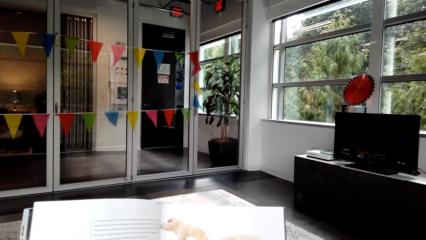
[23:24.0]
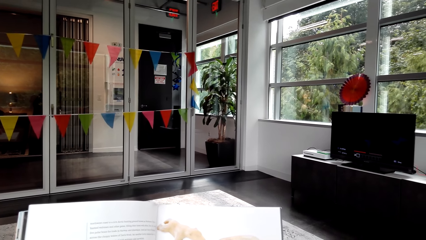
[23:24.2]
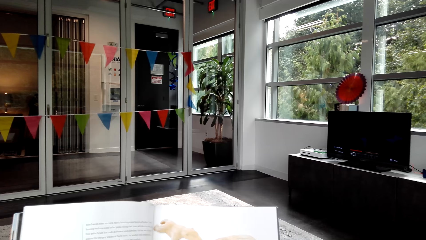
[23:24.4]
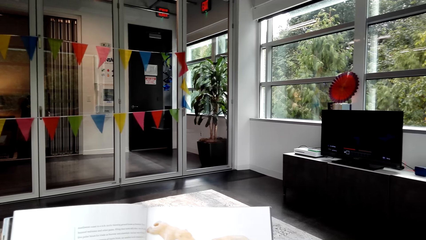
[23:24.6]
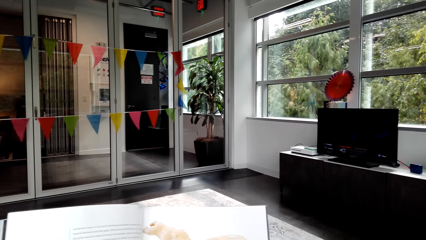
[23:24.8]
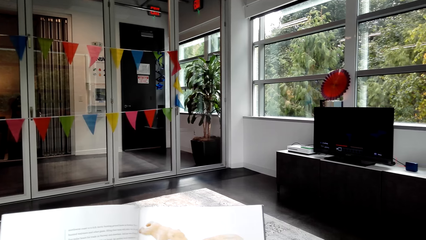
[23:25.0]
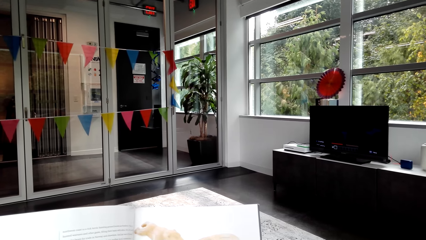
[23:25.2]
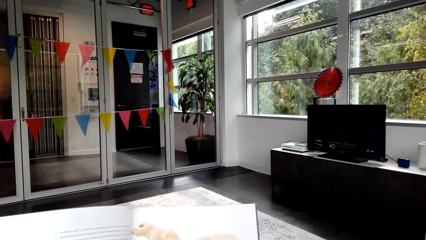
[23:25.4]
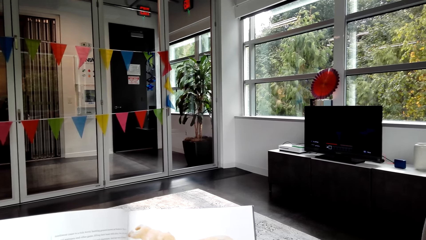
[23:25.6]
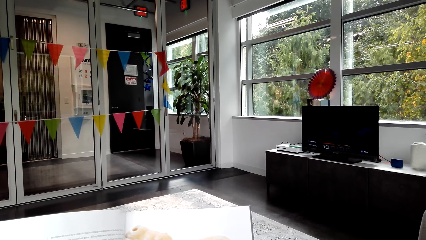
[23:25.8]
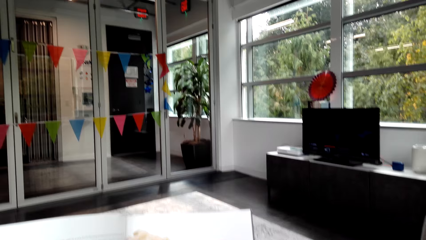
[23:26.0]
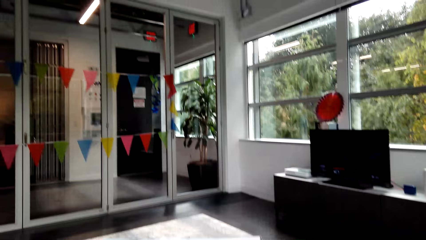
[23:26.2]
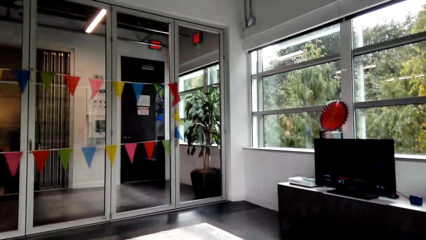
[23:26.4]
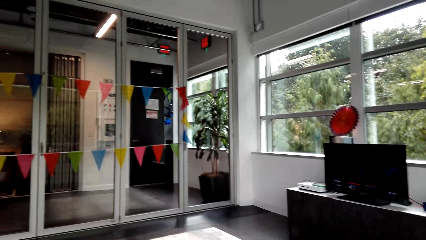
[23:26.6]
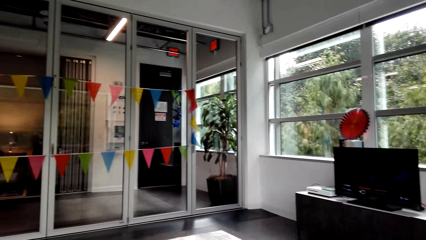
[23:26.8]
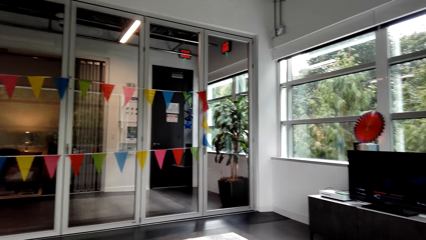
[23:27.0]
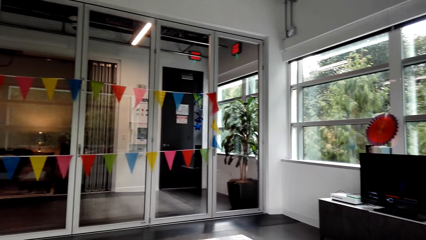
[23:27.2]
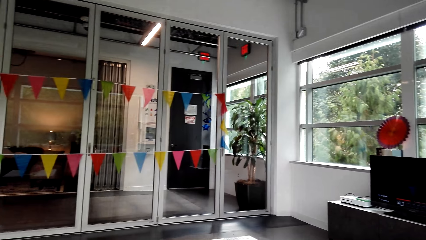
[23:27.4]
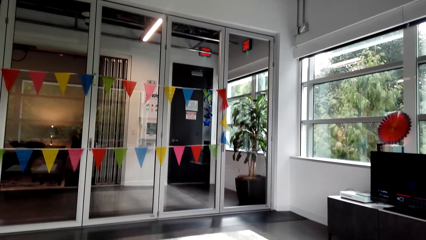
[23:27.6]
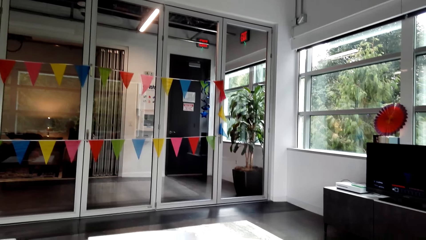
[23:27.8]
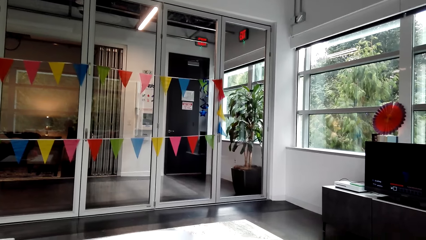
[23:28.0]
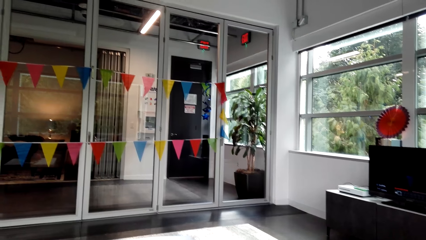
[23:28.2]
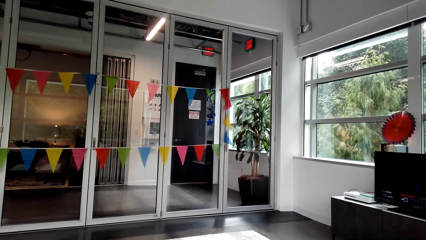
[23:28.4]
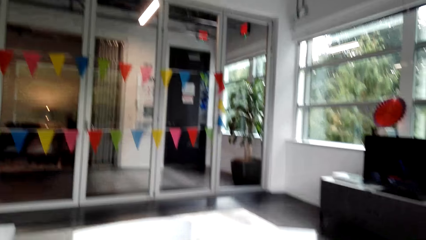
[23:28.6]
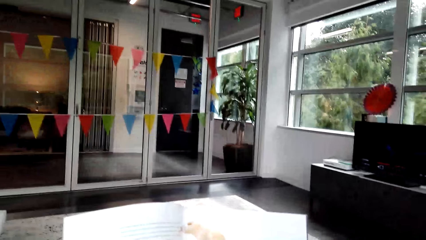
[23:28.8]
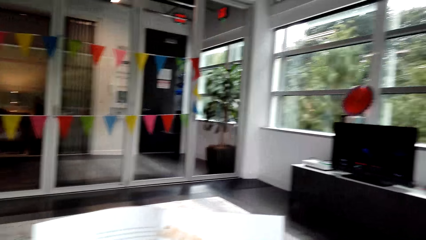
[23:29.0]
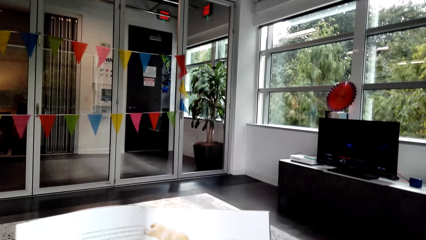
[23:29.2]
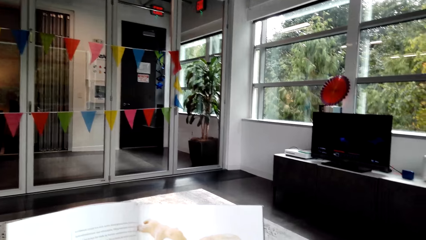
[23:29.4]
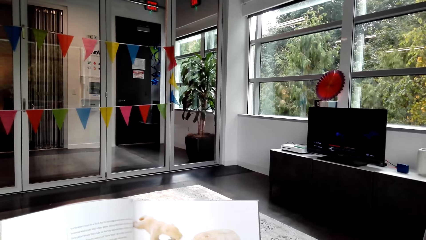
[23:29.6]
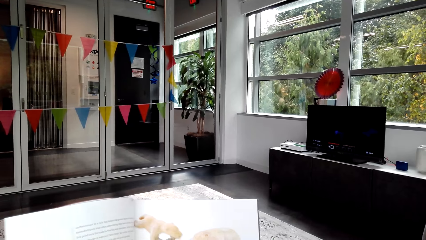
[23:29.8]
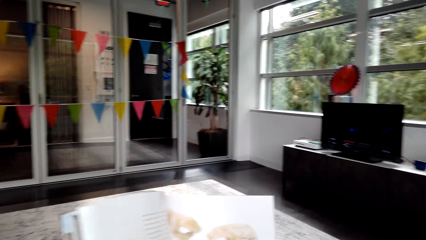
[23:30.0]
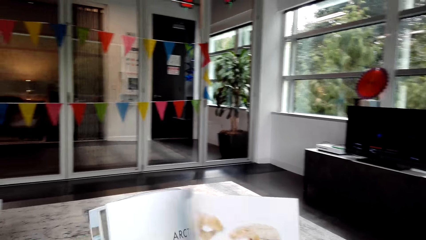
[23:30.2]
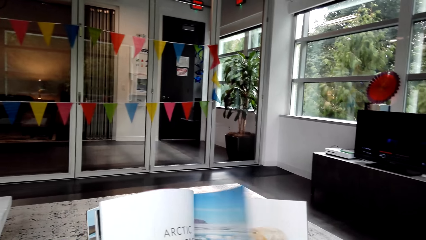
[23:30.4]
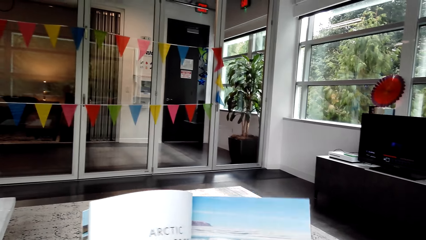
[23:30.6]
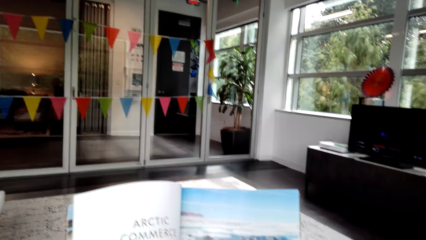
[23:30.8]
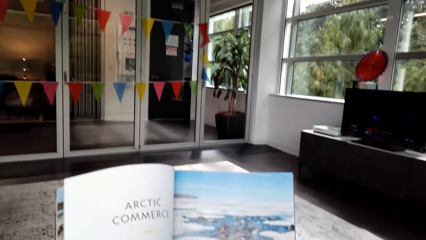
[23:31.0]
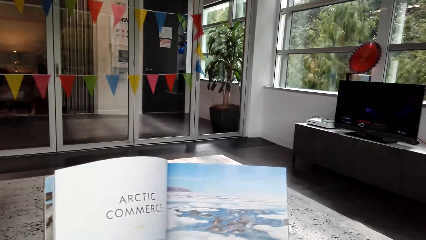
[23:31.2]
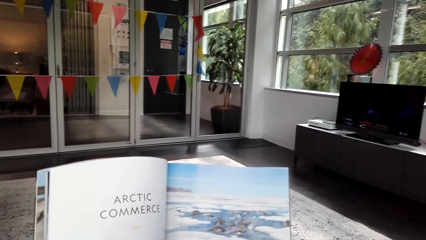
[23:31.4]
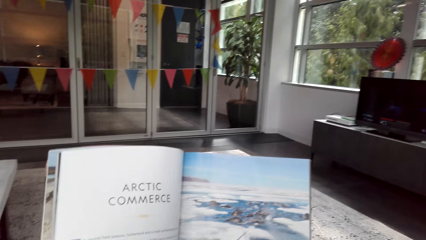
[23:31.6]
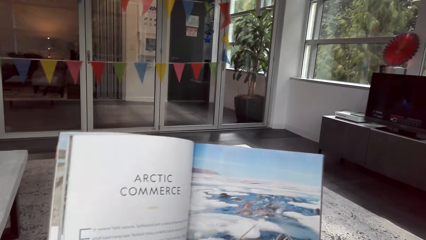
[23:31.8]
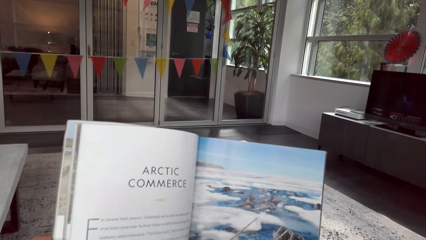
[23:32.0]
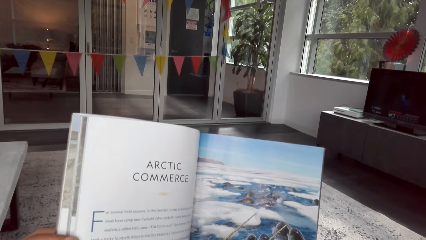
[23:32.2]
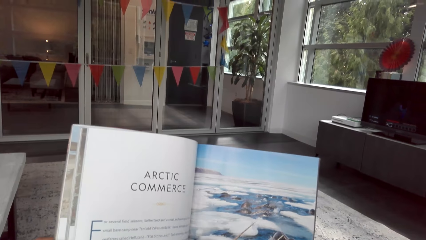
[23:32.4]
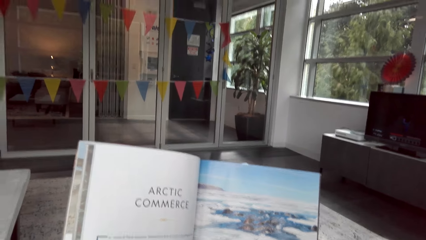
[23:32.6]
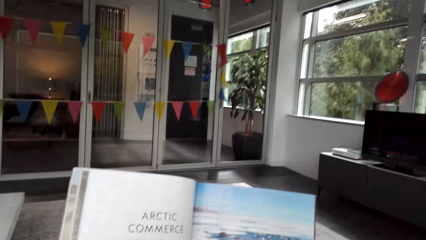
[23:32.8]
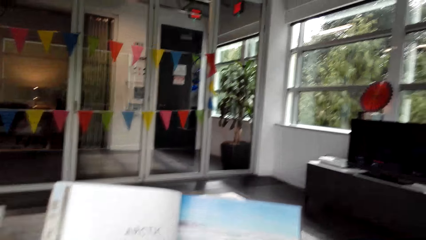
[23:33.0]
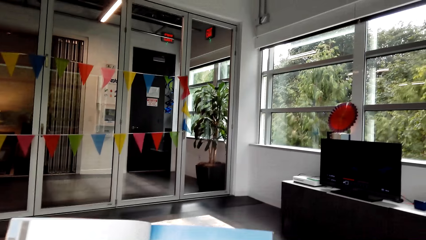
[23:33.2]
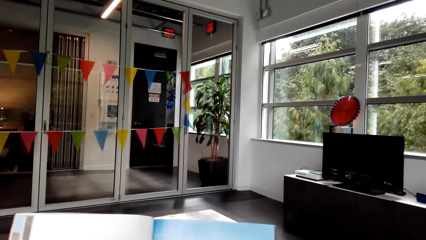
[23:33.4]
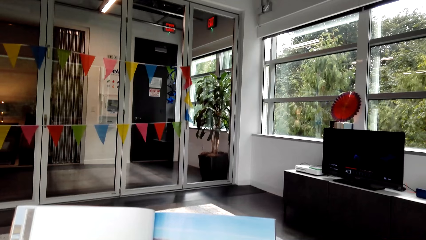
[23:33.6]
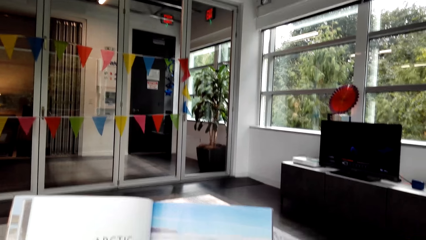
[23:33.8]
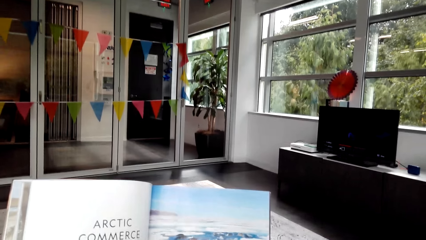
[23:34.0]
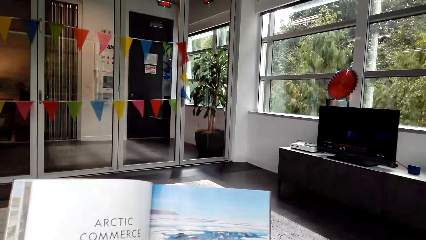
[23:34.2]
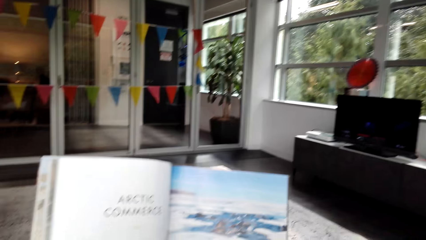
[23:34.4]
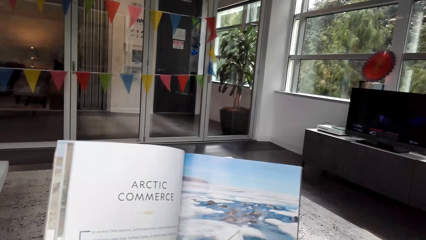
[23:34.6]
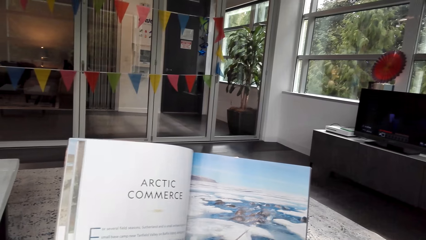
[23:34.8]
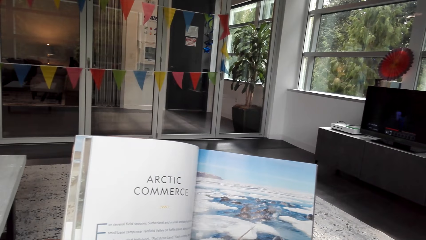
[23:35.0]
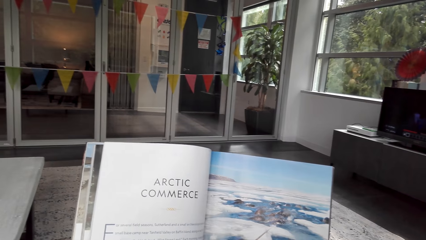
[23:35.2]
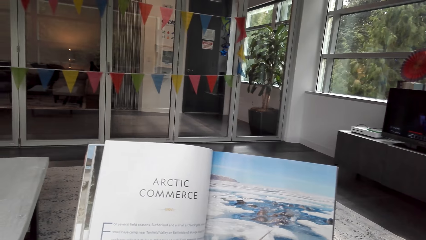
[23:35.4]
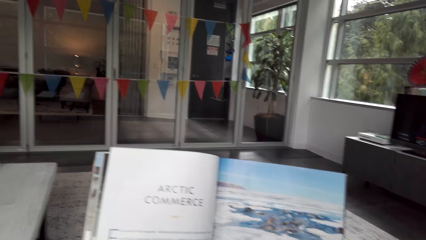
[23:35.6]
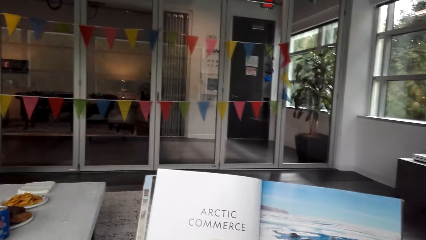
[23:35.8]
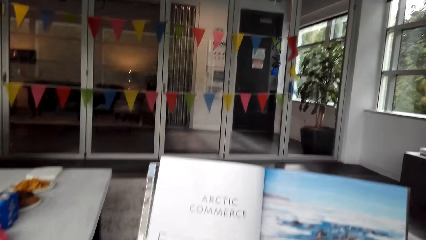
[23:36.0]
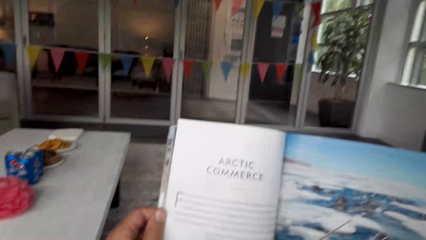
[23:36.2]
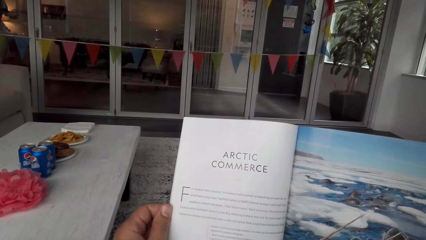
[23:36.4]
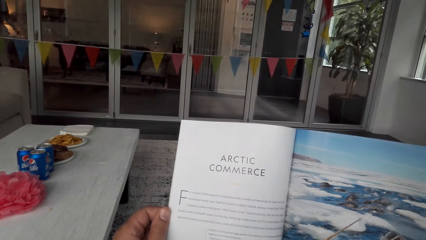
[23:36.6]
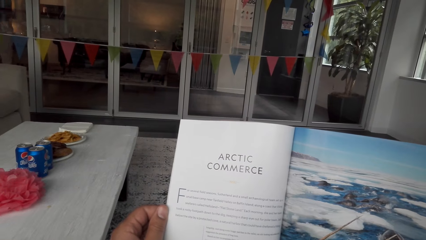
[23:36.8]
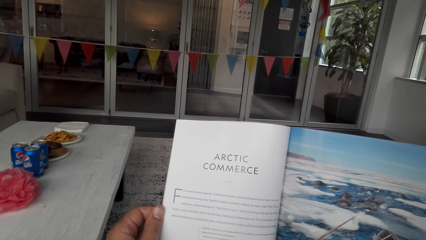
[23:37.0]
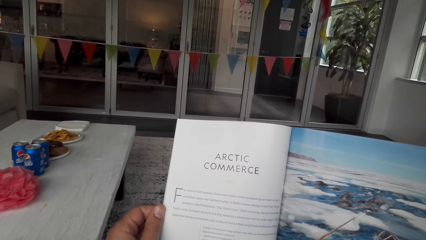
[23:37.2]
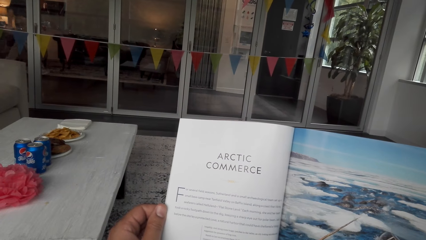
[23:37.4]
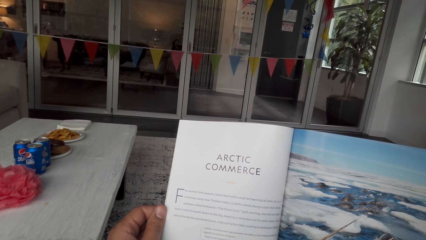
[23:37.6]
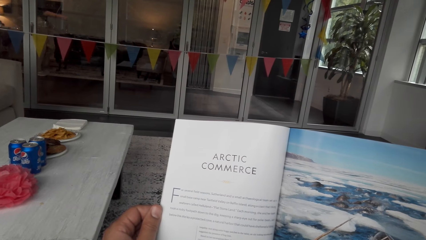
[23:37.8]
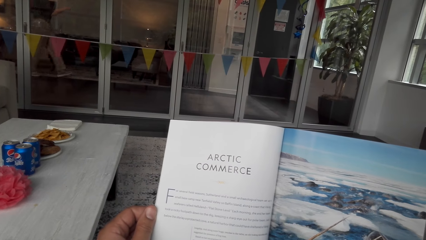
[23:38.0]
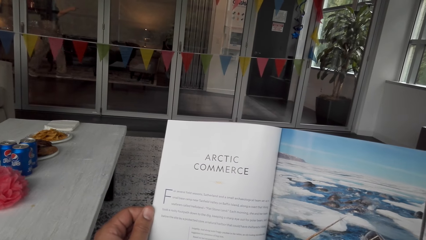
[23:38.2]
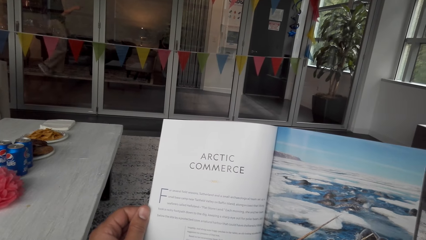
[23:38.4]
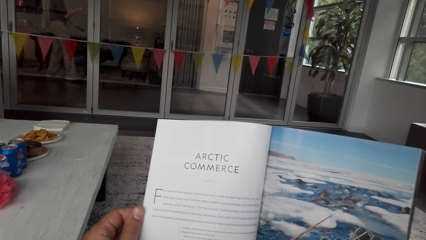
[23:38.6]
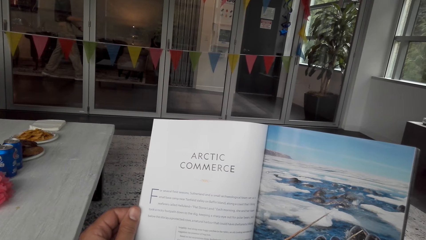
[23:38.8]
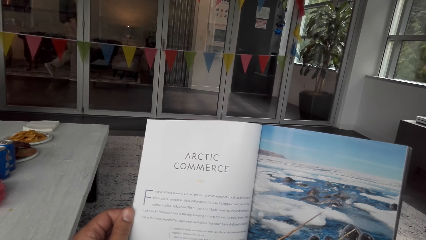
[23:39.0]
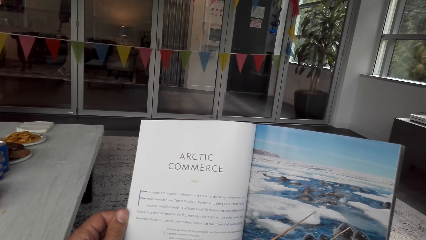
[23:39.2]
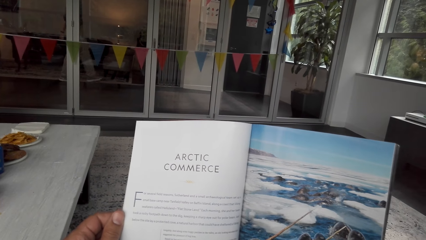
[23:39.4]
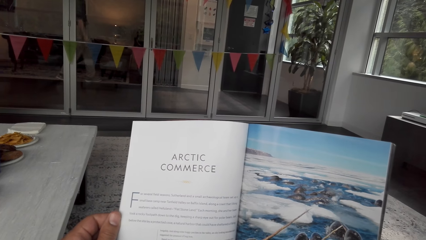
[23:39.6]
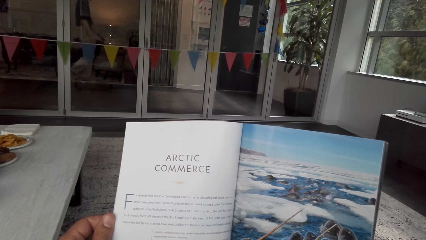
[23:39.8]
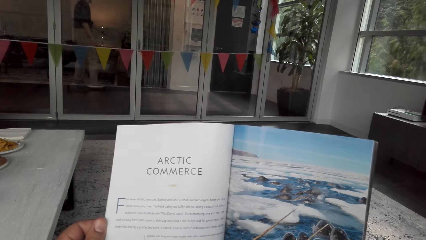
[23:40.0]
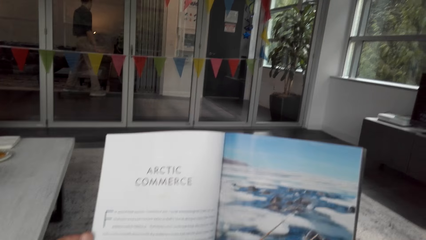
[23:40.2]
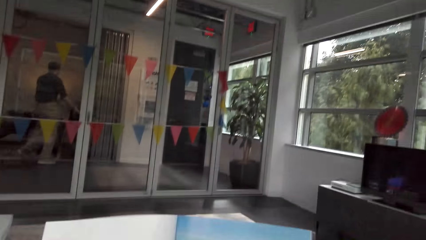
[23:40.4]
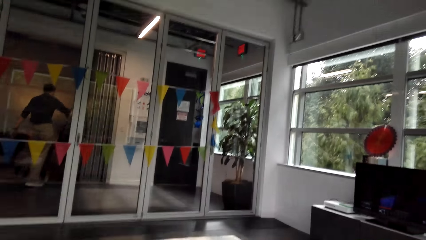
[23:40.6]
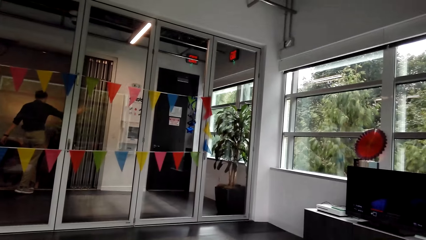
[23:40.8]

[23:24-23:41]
The camera wearer looks at the television. They look at the magazine. They flip a page of the magazine. They look at the magazine. They hold the book.
